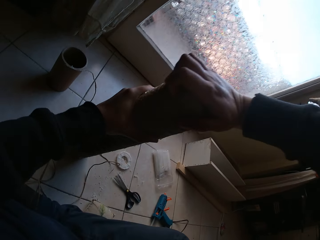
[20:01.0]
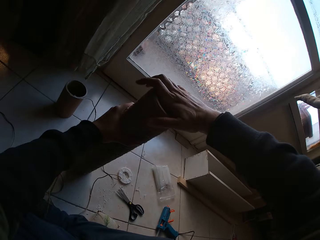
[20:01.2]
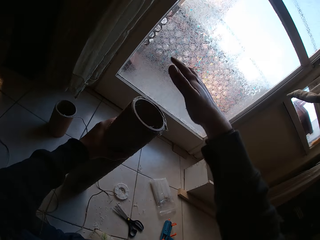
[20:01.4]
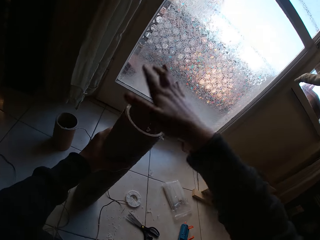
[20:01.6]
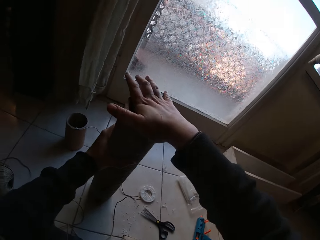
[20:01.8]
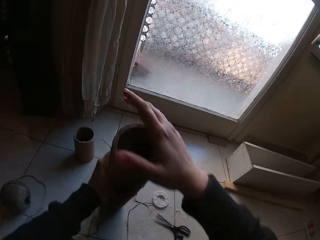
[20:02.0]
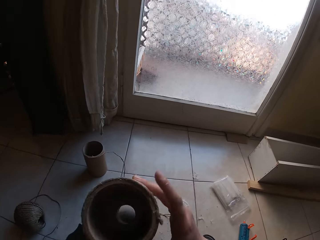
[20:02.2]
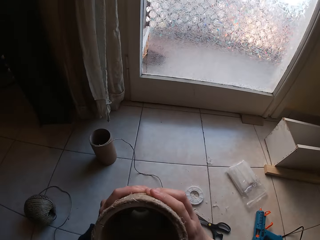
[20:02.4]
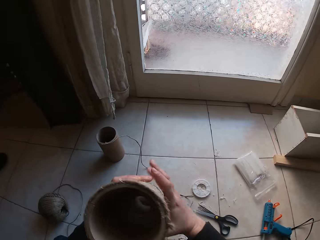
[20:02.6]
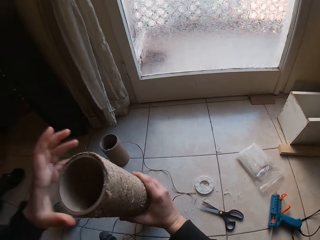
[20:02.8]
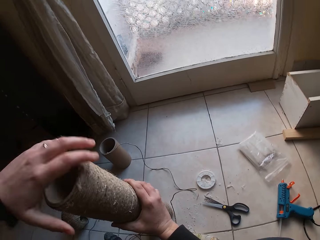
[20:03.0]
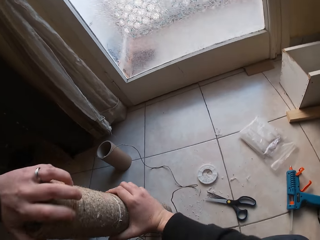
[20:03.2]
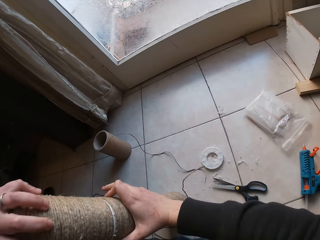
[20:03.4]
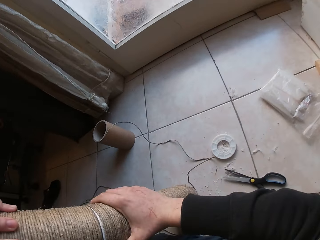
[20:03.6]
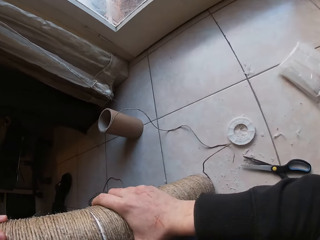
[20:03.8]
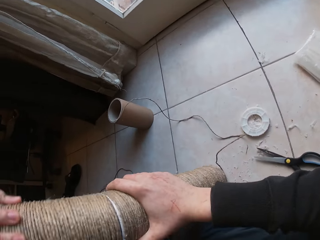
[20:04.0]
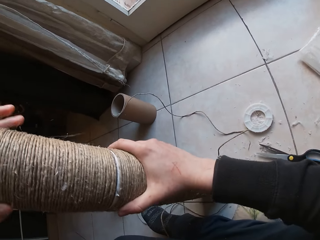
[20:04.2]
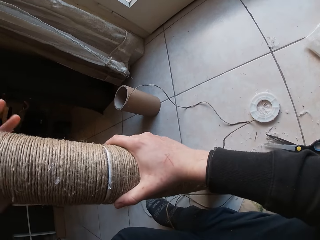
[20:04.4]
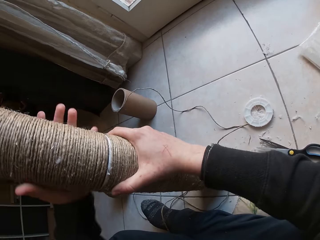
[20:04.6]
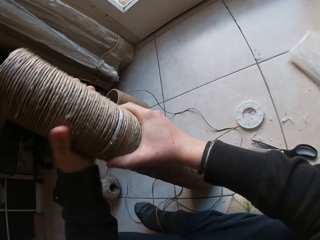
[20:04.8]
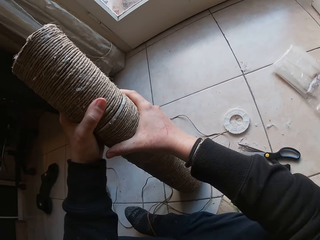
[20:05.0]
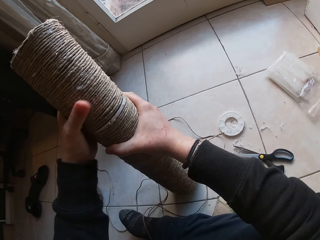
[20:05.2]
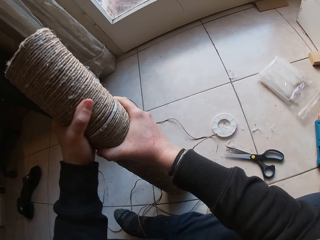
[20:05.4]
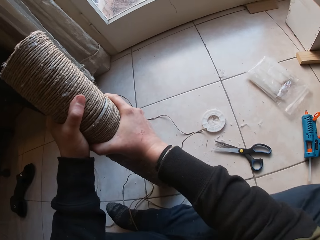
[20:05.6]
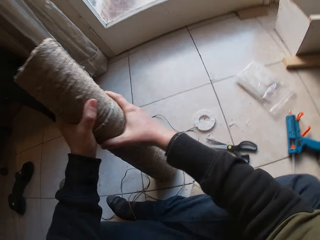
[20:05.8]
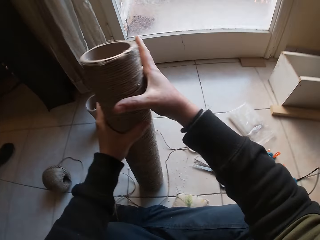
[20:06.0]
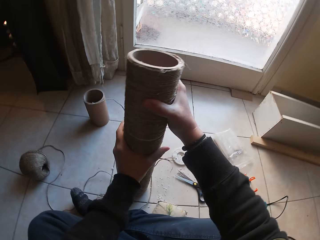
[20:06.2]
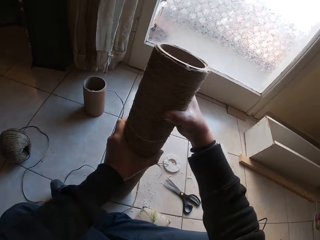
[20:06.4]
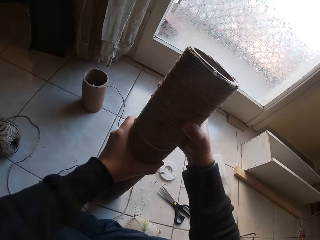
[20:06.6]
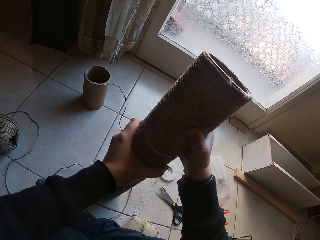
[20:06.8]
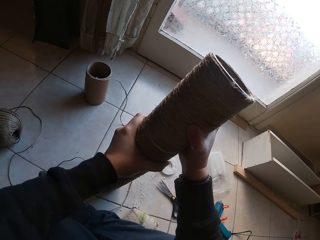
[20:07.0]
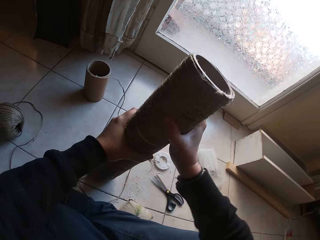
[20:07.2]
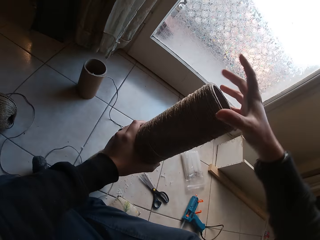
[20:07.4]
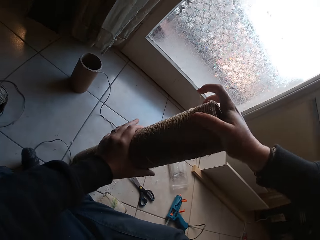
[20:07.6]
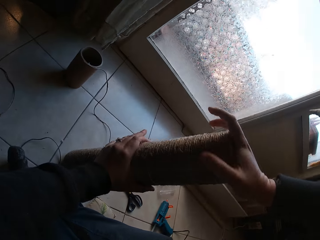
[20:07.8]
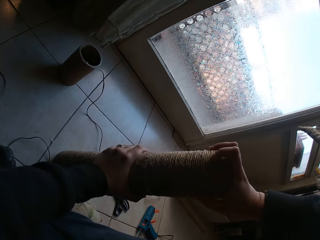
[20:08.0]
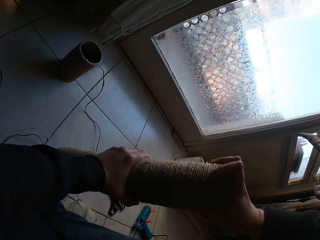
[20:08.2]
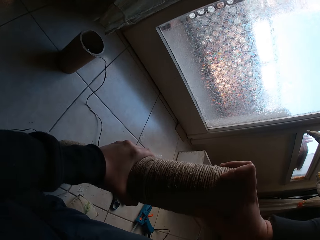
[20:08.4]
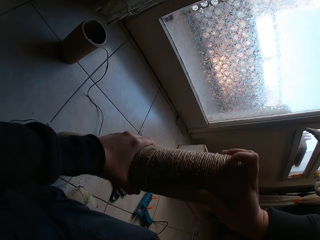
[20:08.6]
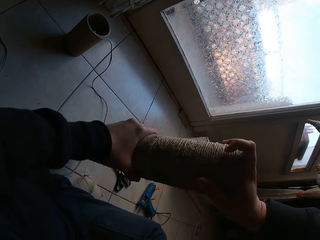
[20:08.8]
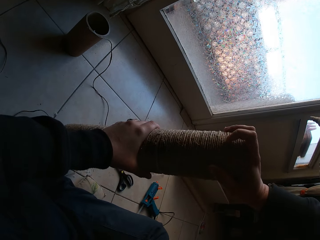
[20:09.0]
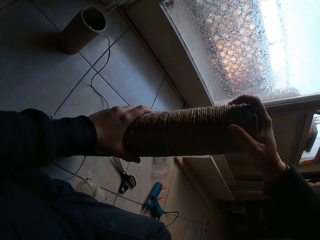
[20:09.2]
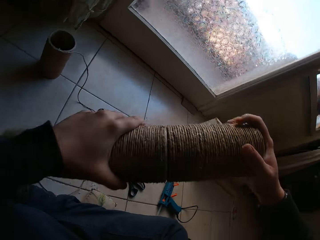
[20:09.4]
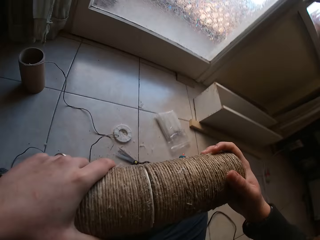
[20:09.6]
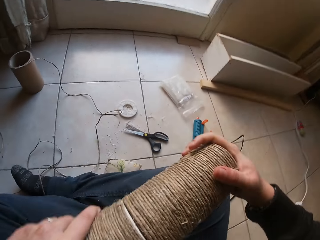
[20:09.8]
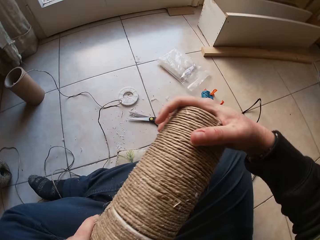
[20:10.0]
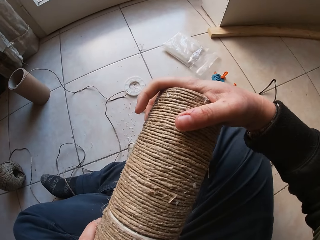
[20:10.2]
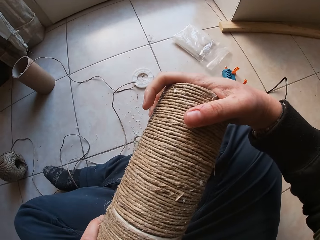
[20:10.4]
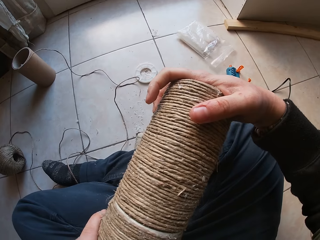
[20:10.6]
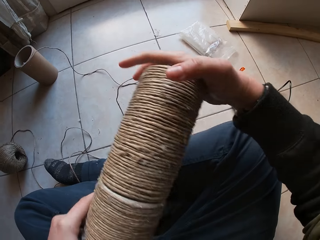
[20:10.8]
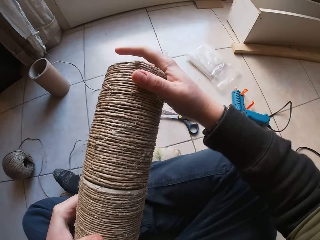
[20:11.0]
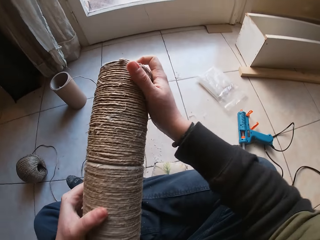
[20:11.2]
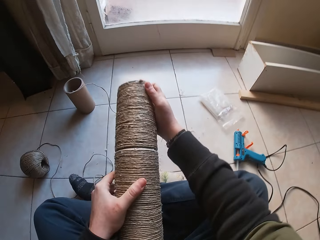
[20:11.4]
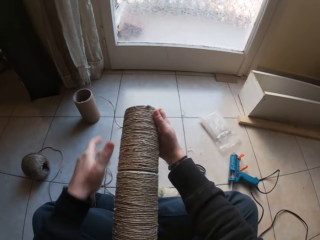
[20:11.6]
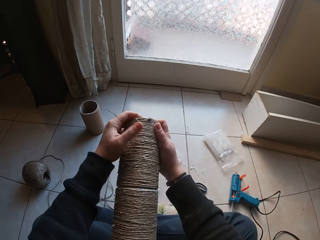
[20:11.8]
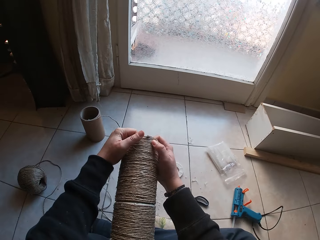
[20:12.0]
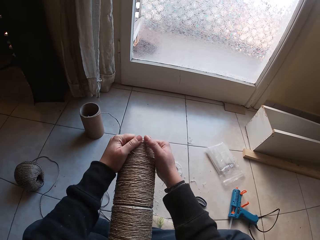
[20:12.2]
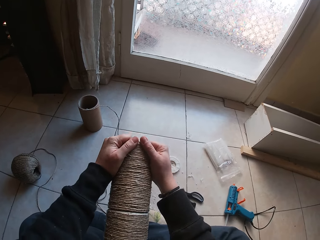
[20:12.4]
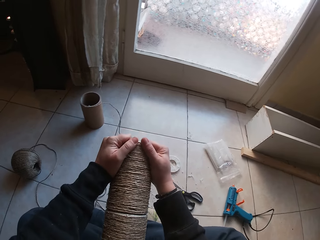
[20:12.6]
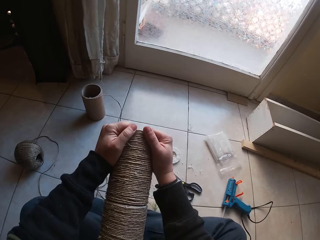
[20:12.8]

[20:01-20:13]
The camera wearer taps the top of the cardboard tubes with his right hand. He sticks the roll tubes together. He presses the cardboard tubes together with his hands.

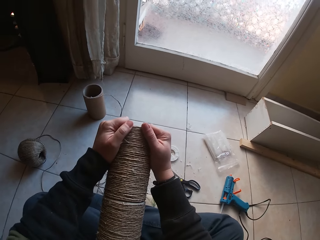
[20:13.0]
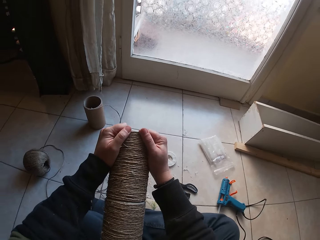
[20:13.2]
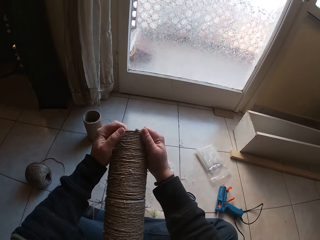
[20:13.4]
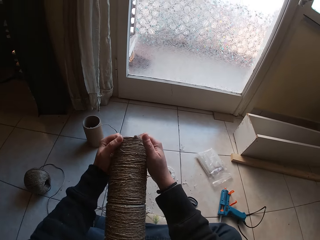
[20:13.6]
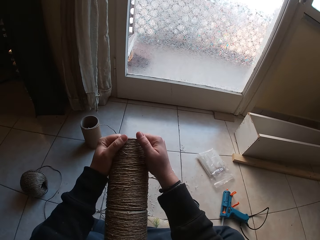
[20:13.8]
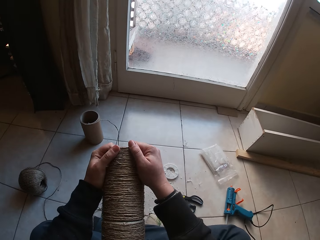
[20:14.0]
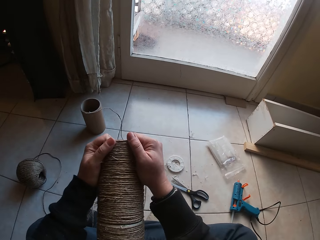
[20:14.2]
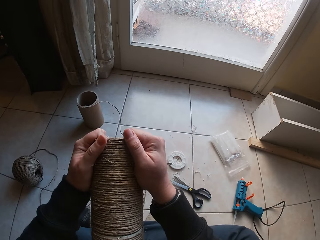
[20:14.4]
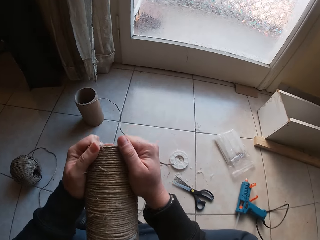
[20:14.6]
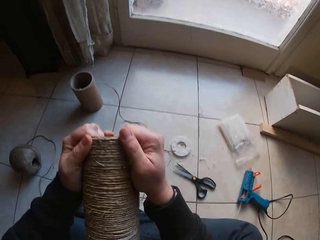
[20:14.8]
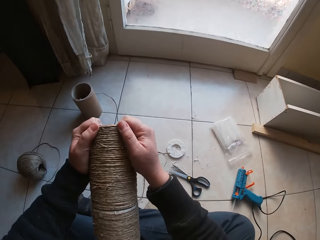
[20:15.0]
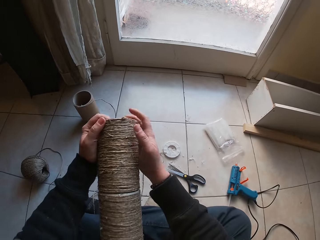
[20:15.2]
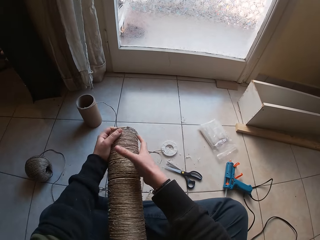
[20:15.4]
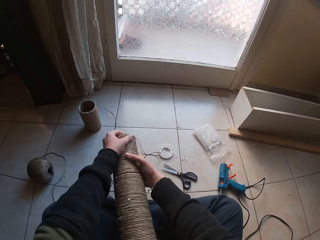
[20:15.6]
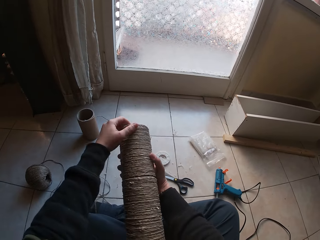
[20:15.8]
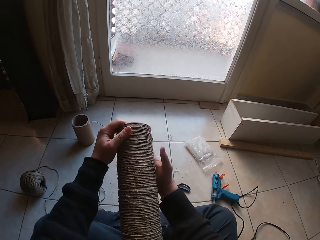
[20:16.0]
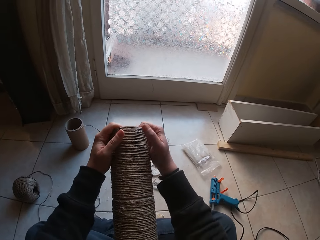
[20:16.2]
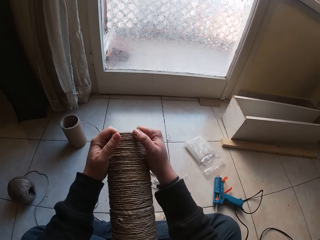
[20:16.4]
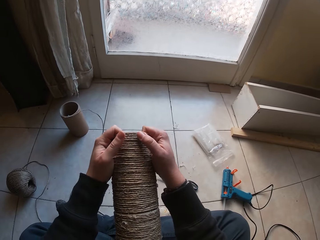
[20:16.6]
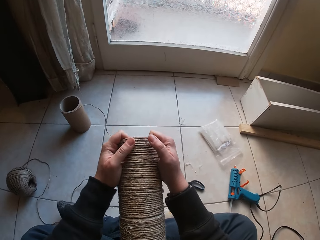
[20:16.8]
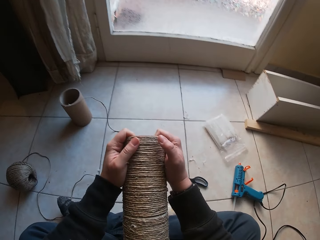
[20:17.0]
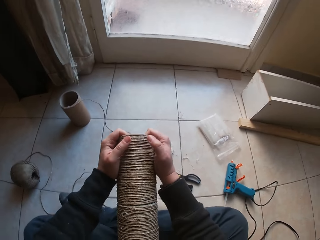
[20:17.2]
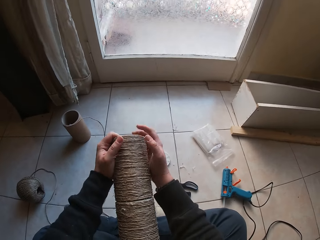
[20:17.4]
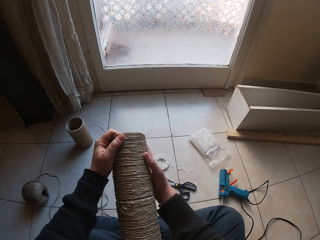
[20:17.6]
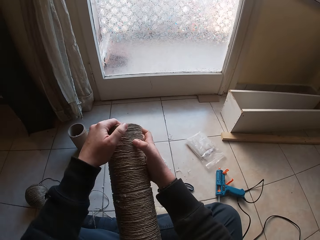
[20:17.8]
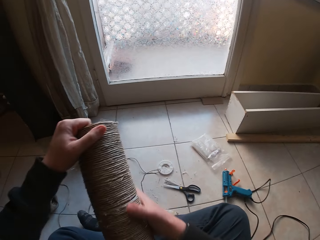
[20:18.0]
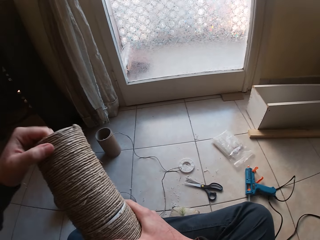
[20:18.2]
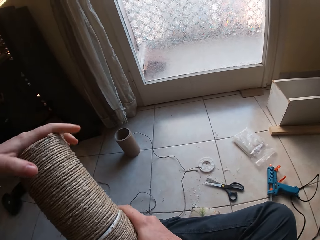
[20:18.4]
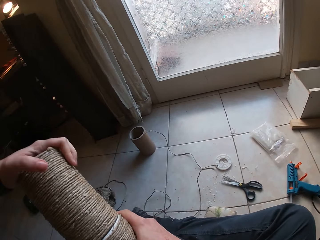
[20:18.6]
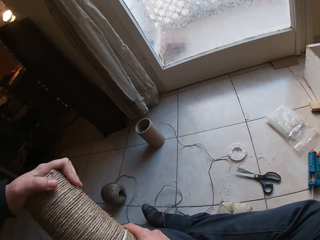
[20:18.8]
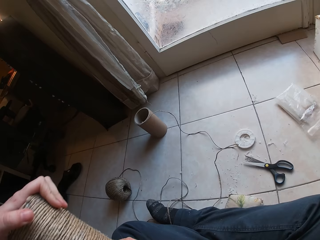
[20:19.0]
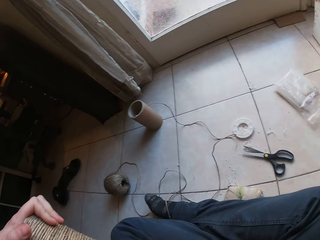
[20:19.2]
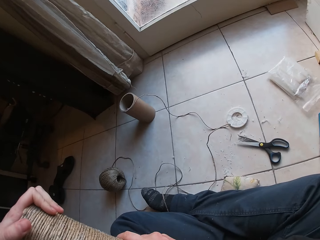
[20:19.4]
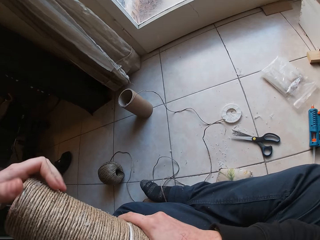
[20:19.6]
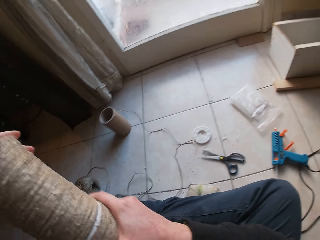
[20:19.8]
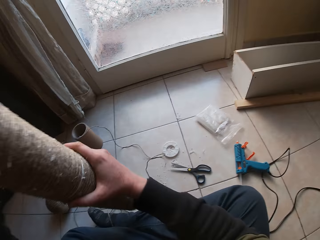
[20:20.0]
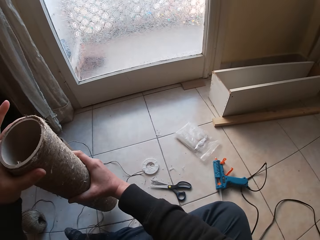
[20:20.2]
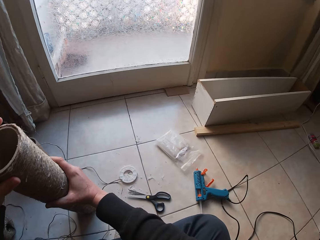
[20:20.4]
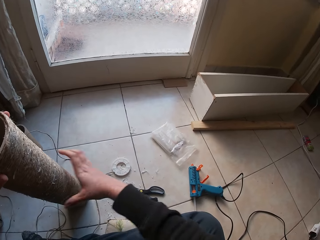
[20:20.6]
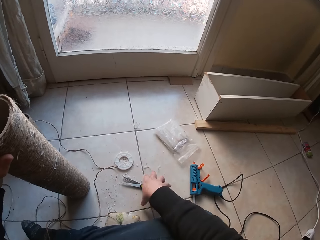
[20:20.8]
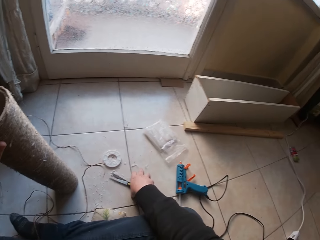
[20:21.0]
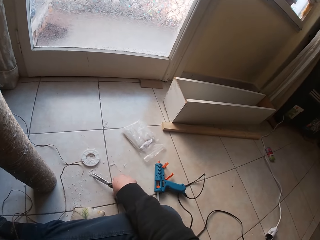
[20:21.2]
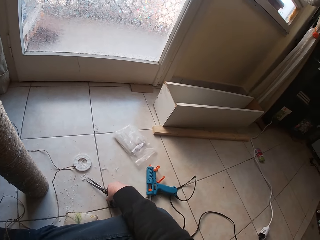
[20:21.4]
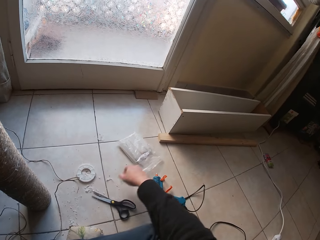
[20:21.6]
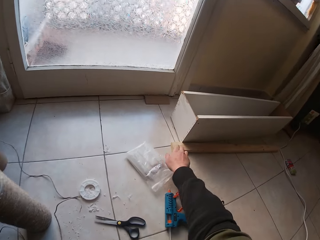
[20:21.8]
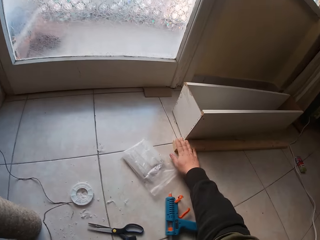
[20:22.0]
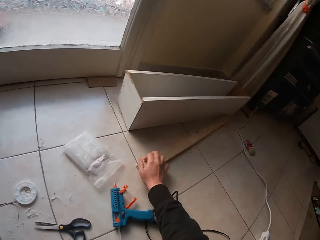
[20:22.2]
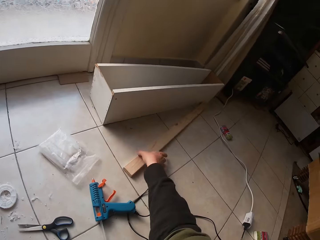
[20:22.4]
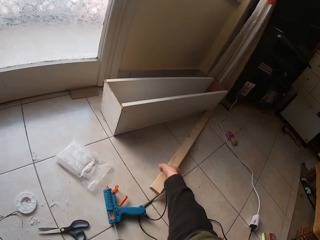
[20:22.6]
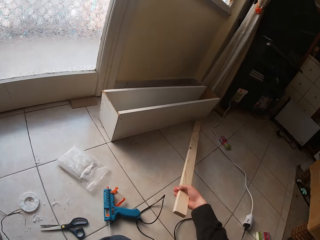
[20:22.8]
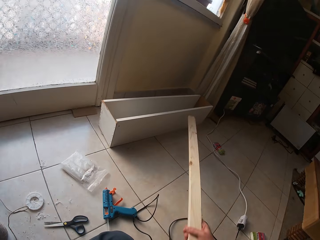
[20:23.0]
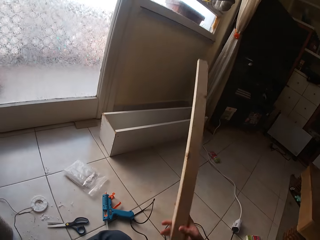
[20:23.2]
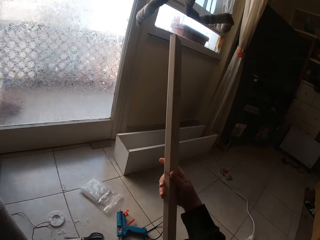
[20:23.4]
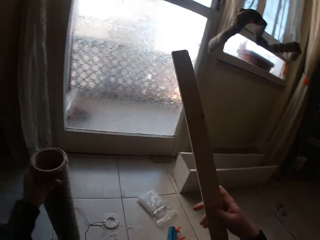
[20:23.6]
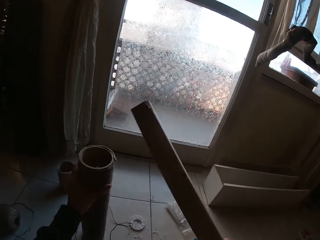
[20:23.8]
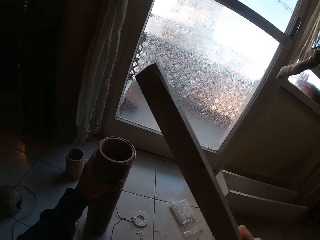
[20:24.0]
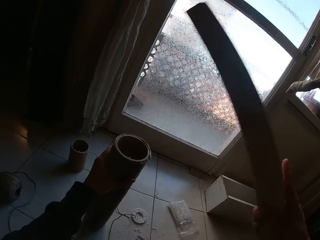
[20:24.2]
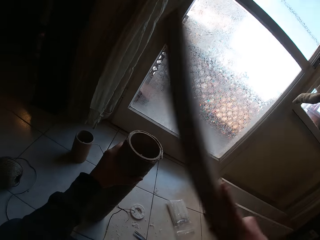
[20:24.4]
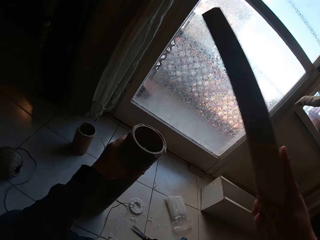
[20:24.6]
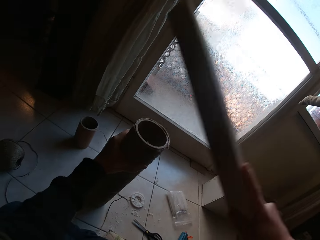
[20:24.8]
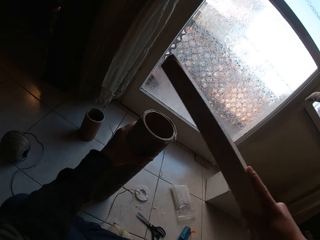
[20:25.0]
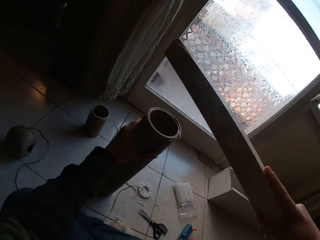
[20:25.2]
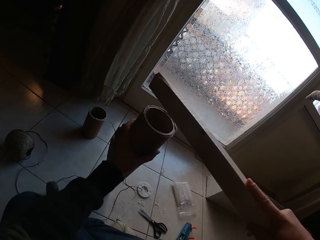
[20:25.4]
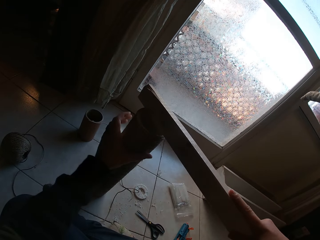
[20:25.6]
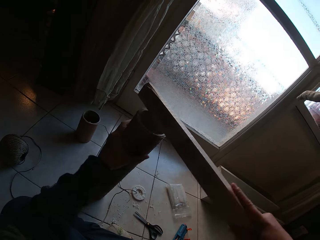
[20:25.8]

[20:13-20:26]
The camera wearer places the cardboard tube on the floor with his hands. He touches a pair of scissors from the floor with his right hand. He picks the pair of scissors. He drops the pair of scissors. He picks a piece of wood from the floor with his right hand. He taps the top of the cardboard tubes with the piece of wood in his right hand. He adjusts the cardboard tubes with his left hand.
